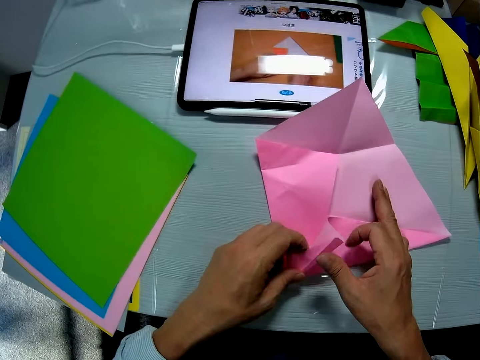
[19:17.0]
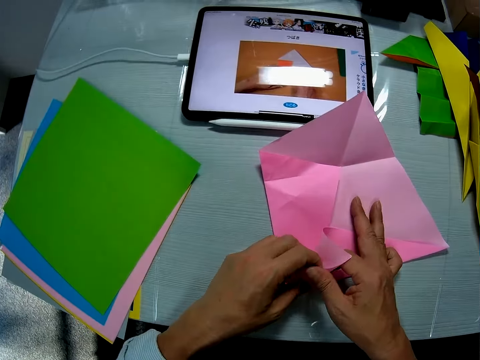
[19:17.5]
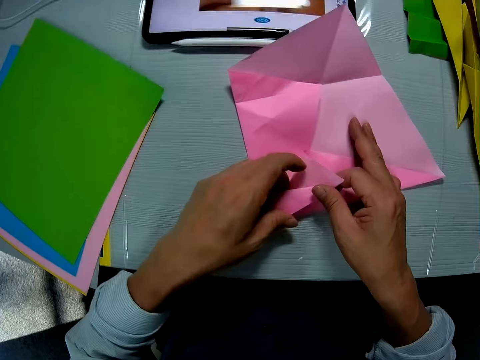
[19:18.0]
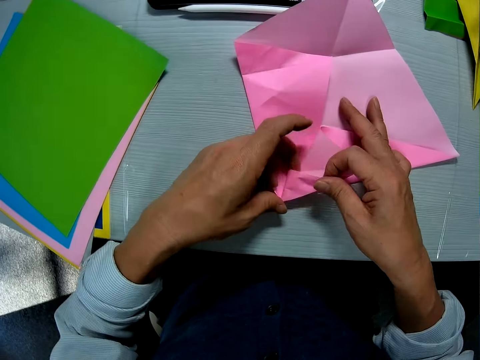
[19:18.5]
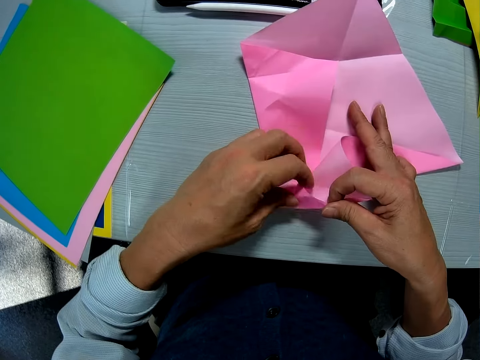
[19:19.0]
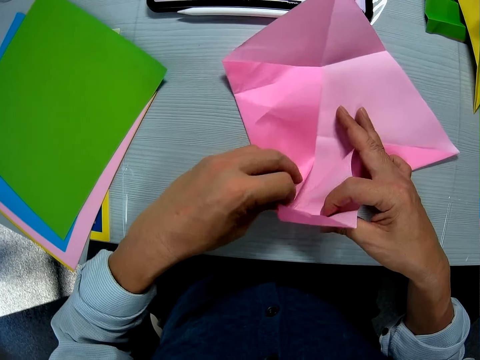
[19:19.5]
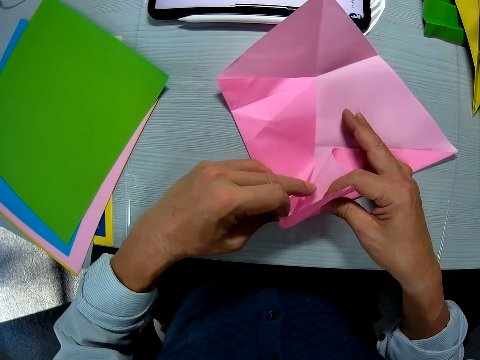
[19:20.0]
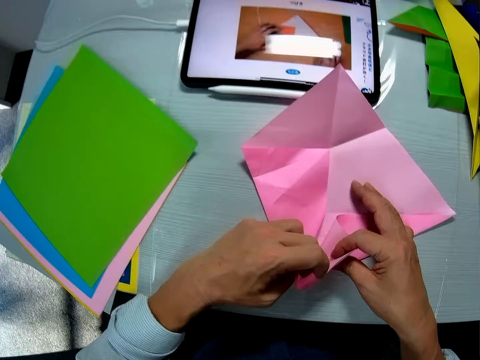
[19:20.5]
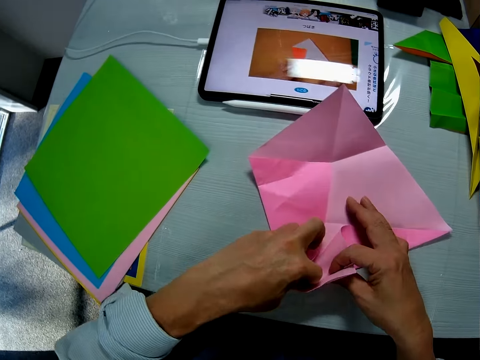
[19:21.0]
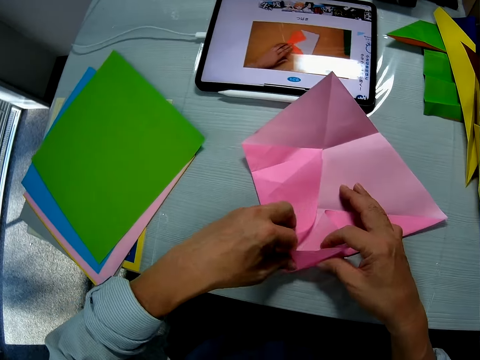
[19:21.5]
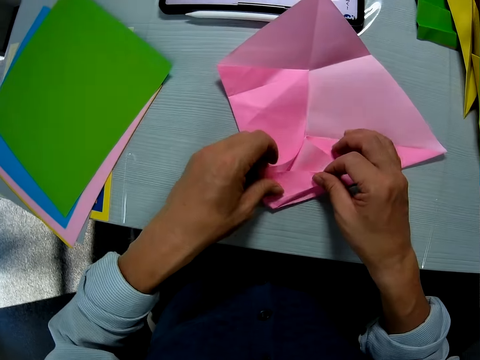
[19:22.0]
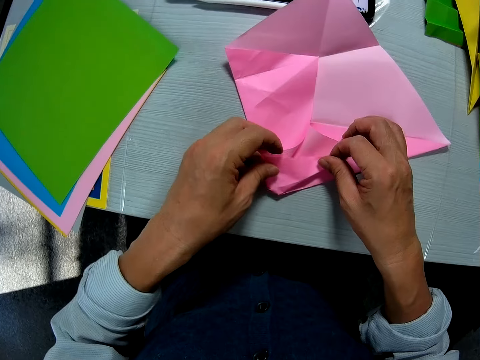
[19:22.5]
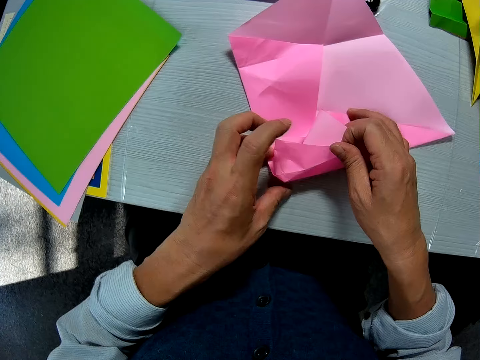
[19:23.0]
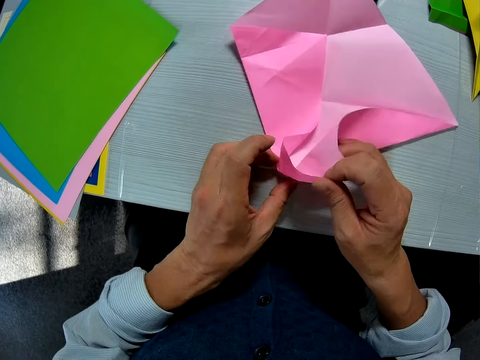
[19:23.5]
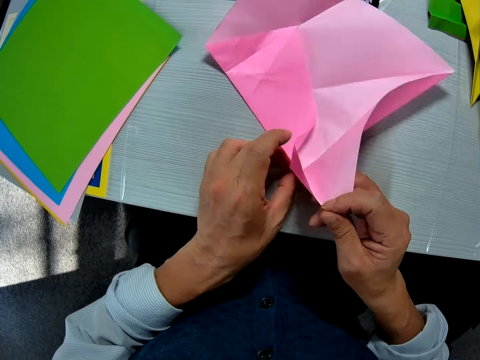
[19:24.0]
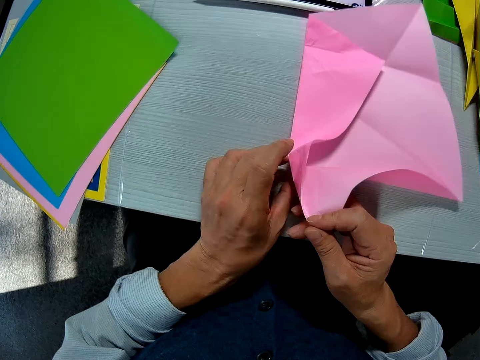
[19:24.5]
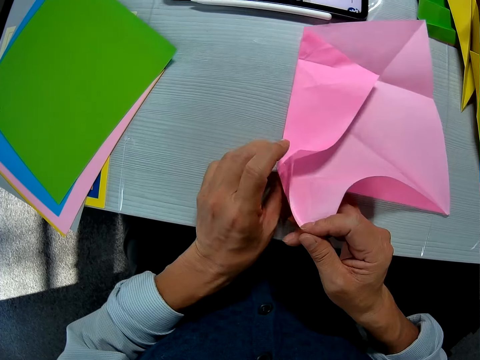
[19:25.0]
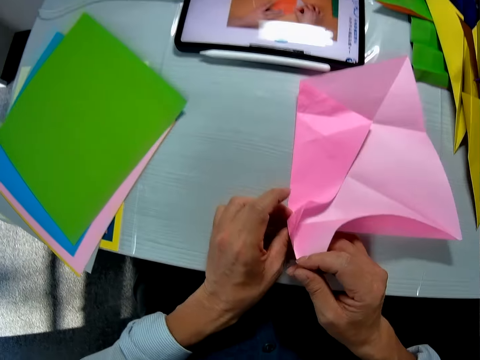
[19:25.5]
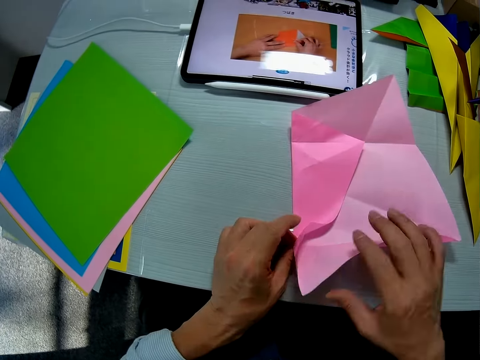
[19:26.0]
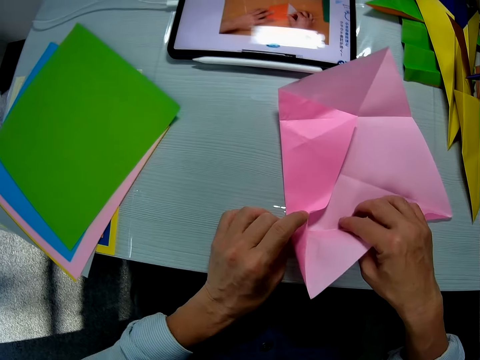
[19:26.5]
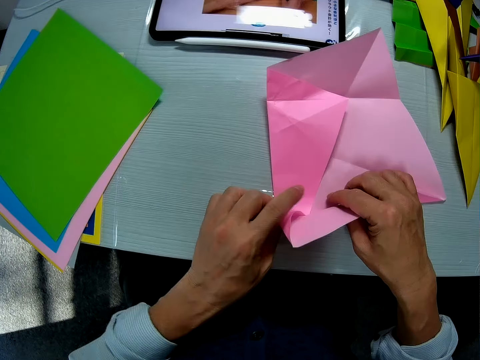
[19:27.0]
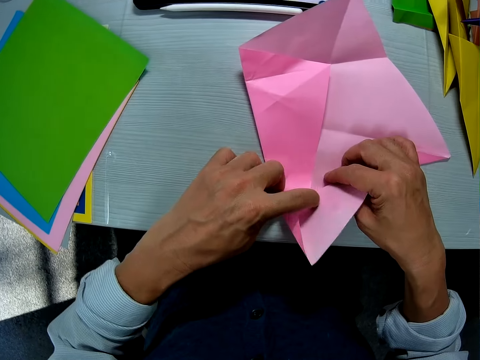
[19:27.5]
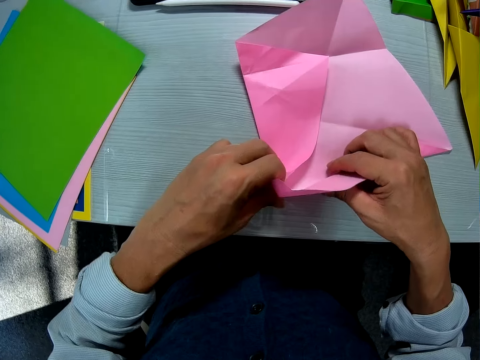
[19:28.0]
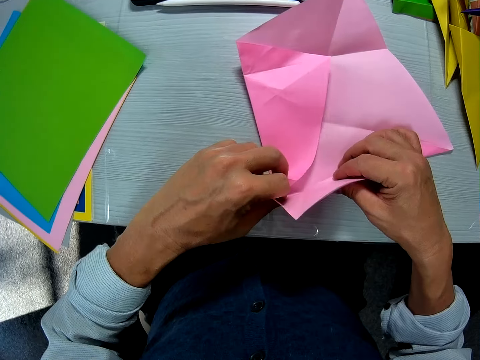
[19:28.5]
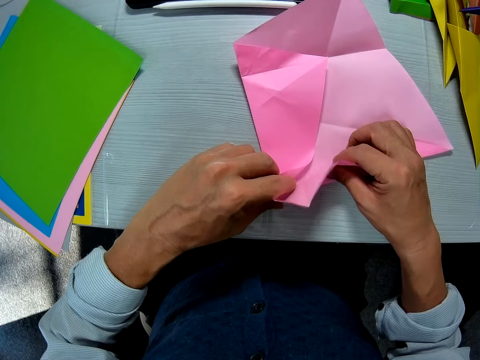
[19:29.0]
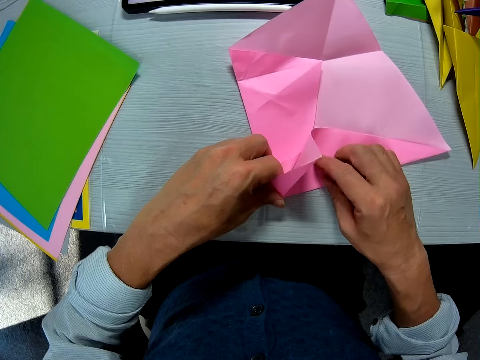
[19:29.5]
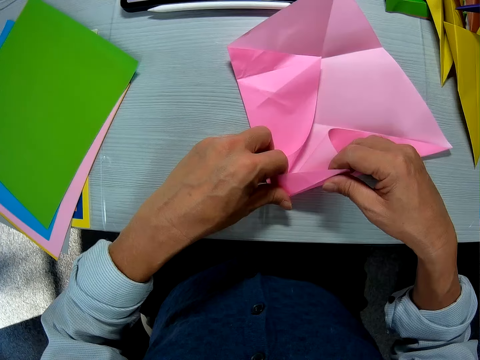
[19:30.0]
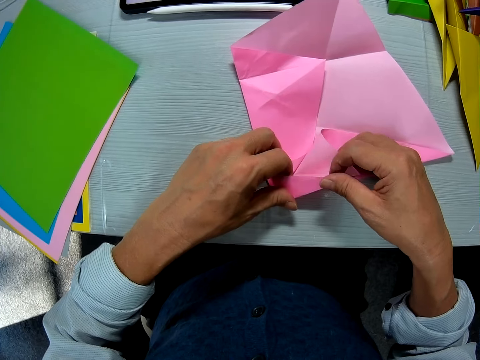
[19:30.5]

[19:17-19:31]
The camera wearer folds crafting paper. They unfold the crafting paper. They move the crafting paper. They fold the crafting paper.

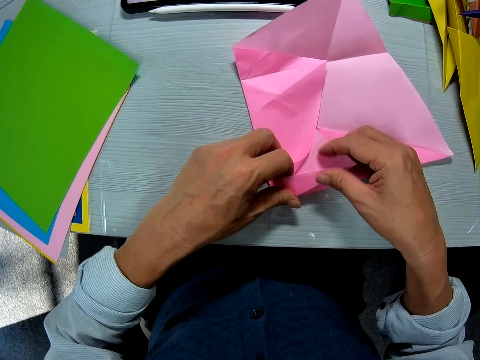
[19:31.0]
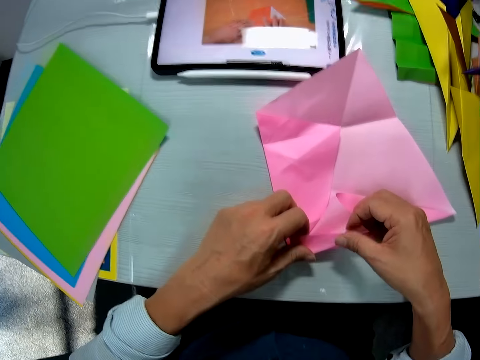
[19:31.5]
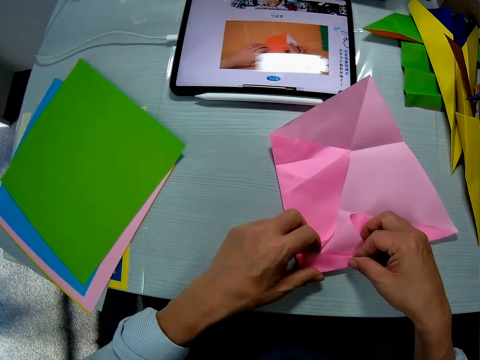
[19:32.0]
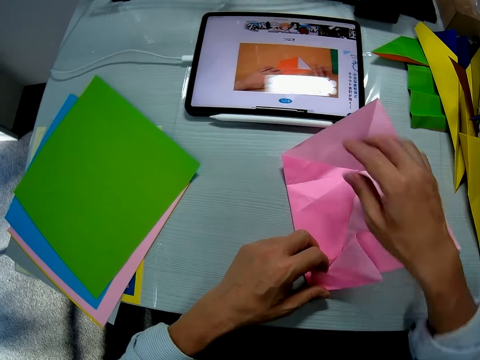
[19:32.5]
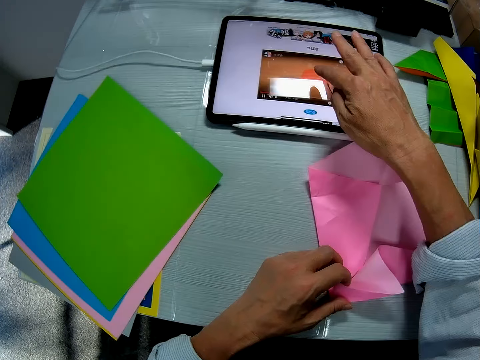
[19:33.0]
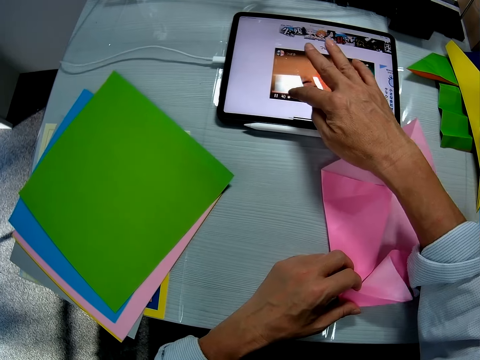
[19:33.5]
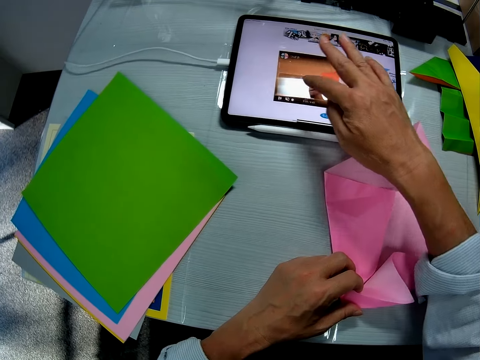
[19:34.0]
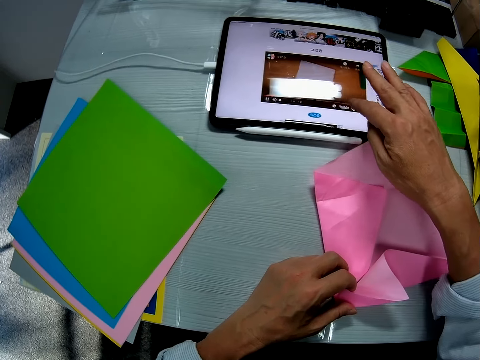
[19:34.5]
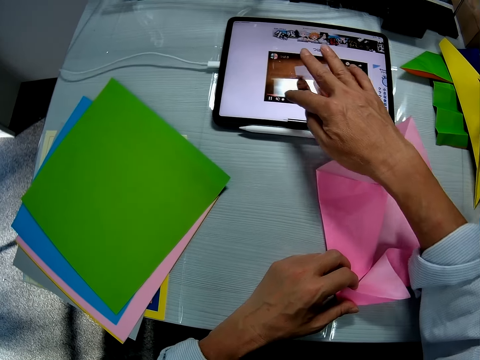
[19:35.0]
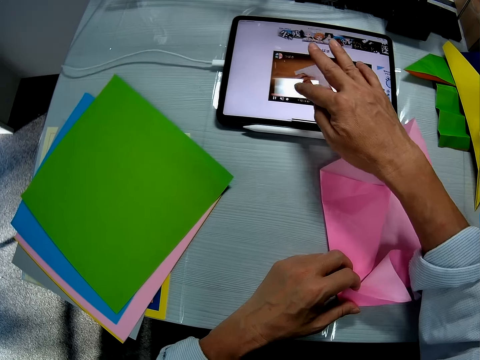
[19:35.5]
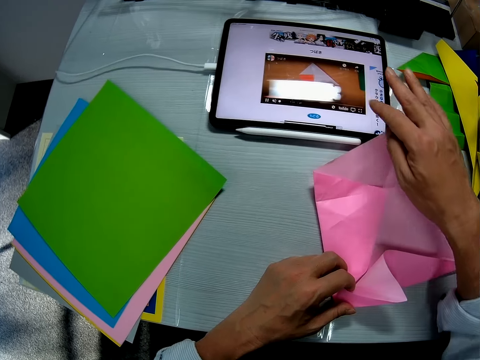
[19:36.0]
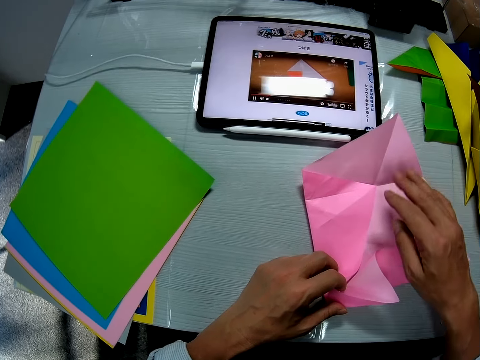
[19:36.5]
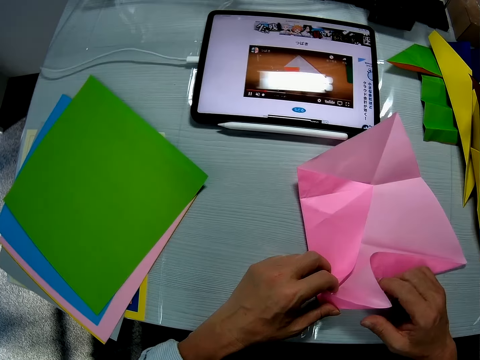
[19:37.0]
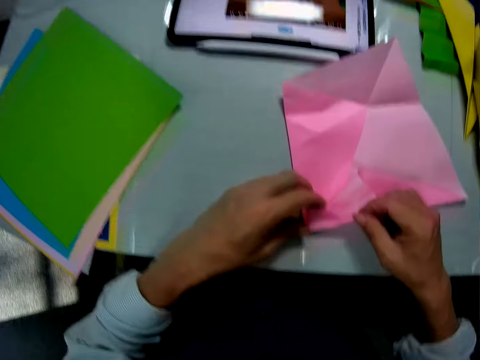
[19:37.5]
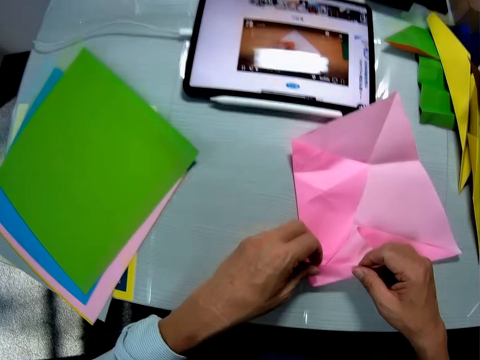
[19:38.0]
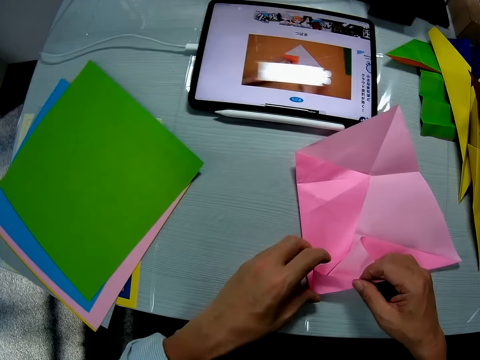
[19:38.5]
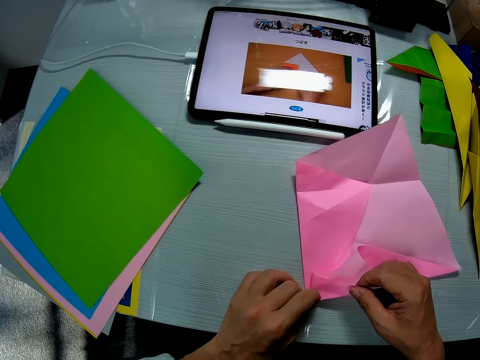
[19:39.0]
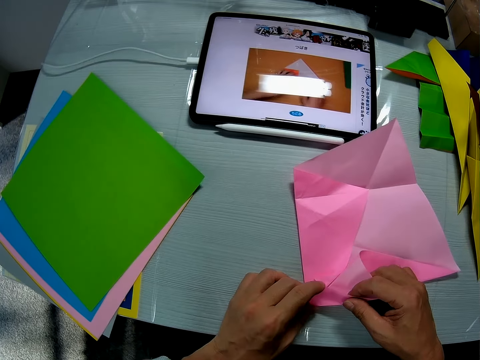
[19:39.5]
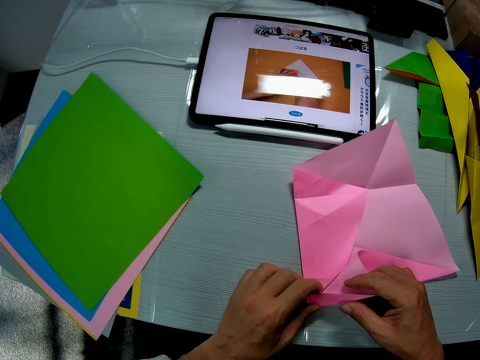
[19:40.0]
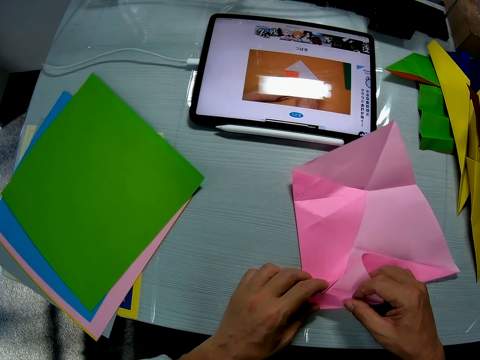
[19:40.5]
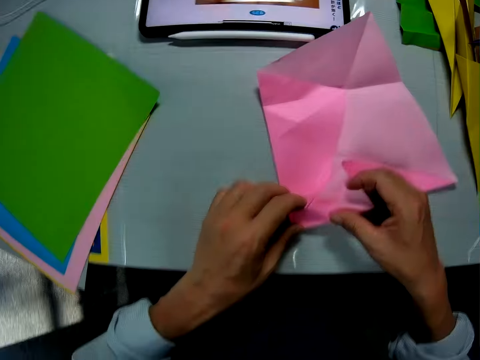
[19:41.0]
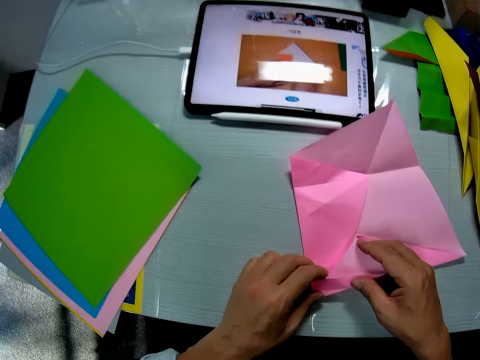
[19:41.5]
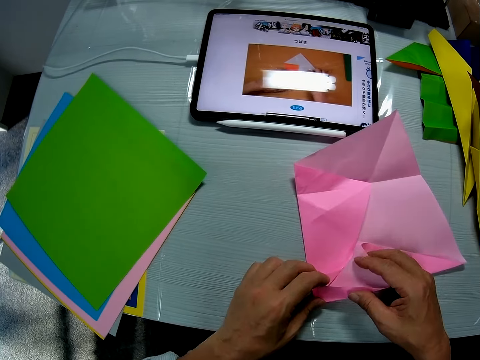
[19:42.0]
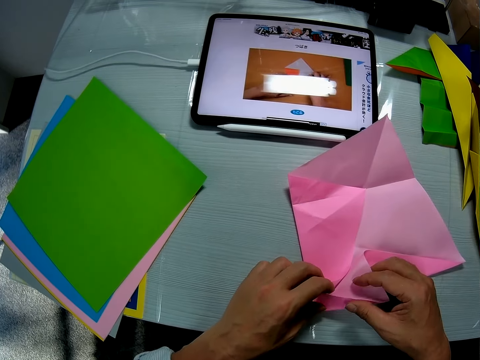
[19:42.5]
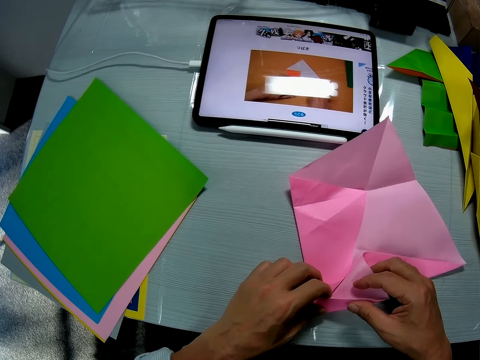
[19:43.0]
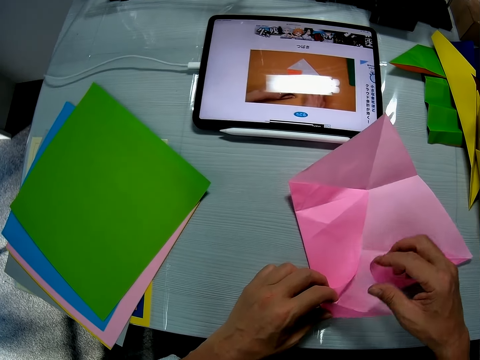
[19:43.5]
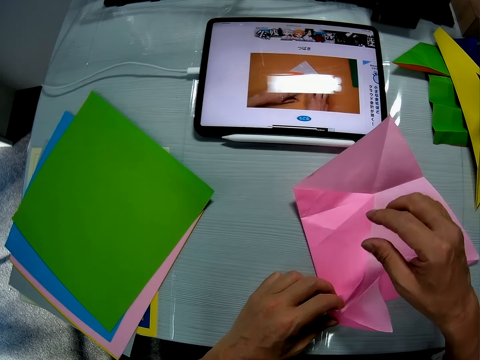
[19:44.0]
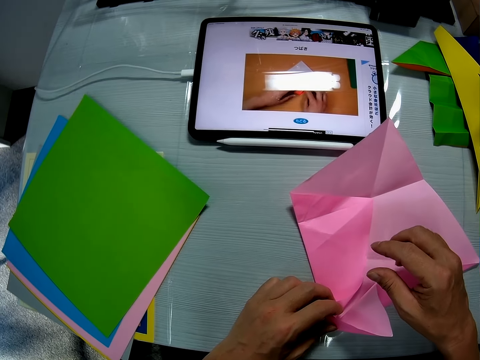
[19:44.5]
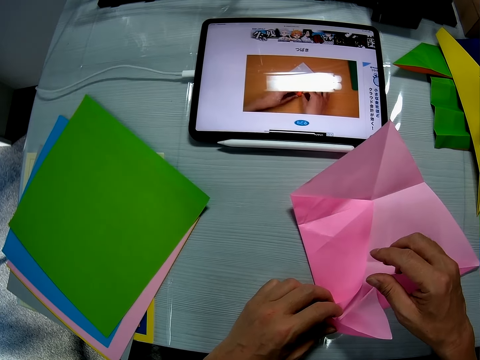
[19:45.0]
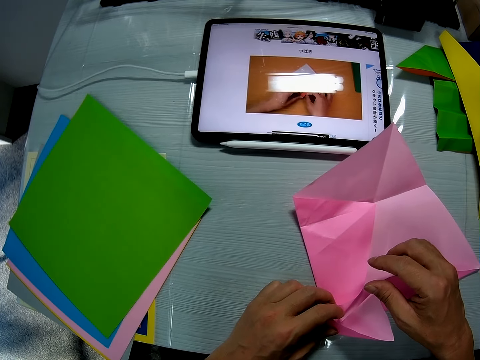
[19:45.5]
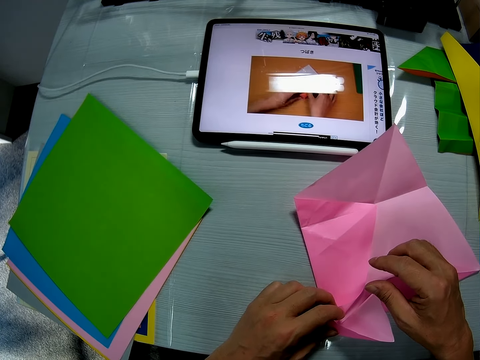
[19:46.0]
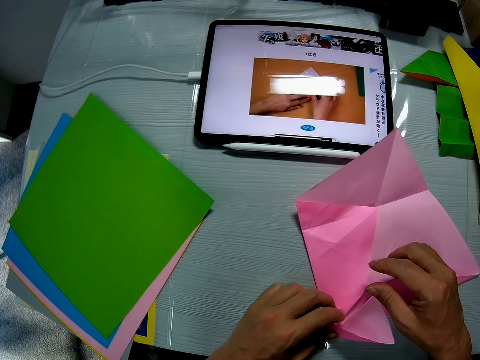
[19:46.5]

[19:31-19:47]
The camera wearer stares at the tablet computer screen on the table. He operates the tablet computer on the table with his right hand. He holds the folded part of the sheet with both his hands. He folds crafting paper. He stares at the tablet computer screen on the table. He moves a hand away from the crafting paper.
